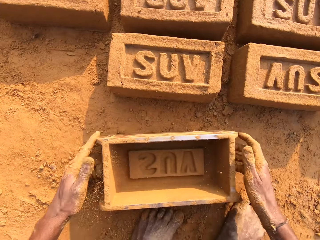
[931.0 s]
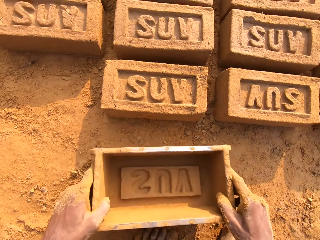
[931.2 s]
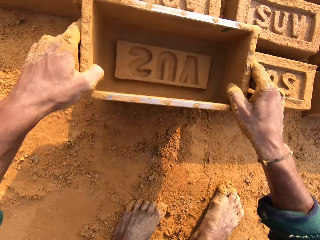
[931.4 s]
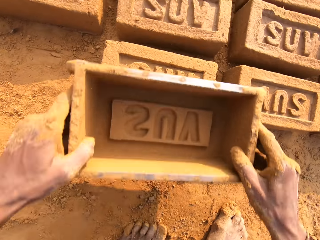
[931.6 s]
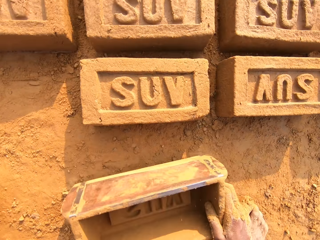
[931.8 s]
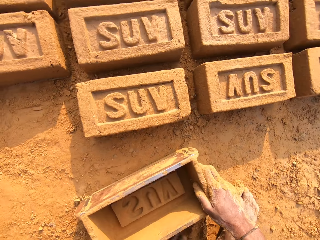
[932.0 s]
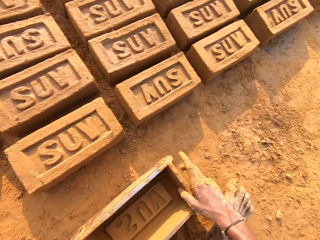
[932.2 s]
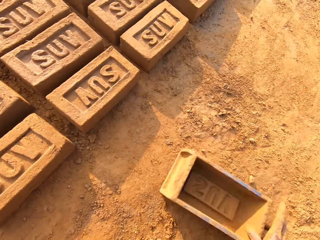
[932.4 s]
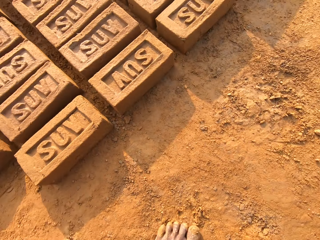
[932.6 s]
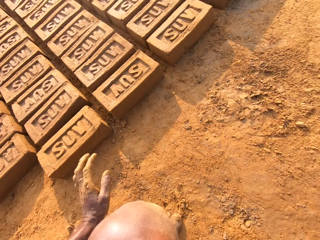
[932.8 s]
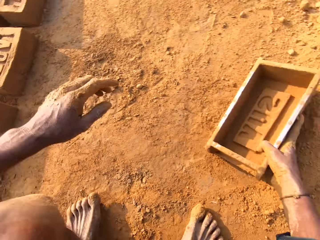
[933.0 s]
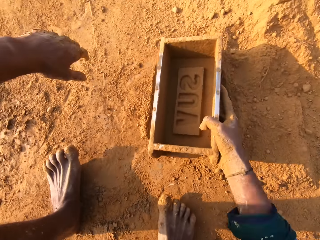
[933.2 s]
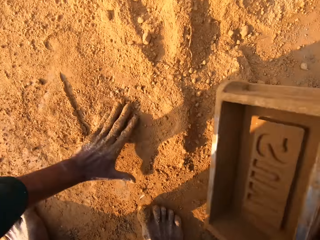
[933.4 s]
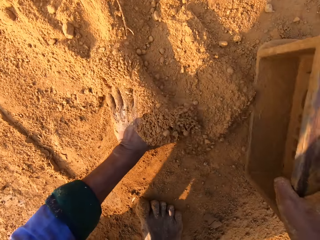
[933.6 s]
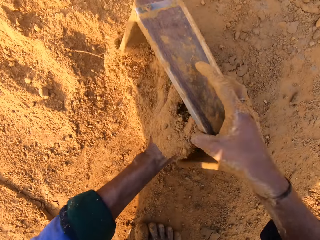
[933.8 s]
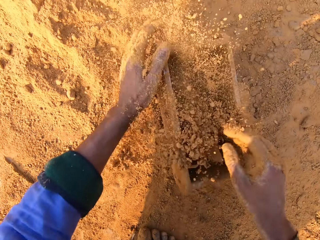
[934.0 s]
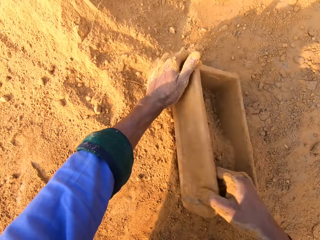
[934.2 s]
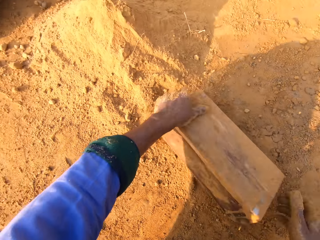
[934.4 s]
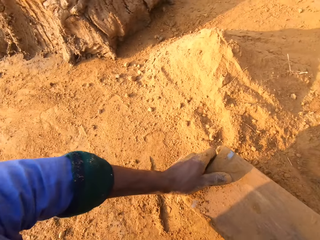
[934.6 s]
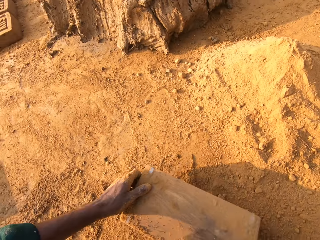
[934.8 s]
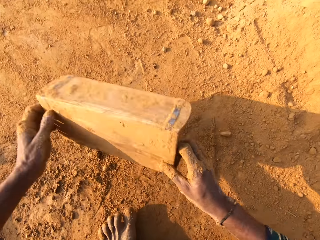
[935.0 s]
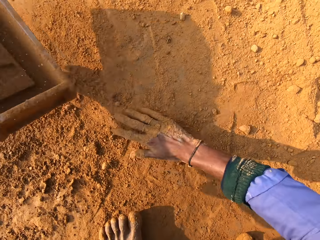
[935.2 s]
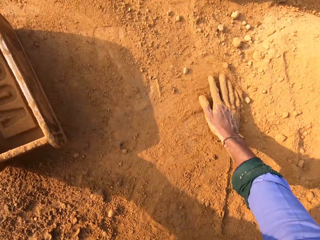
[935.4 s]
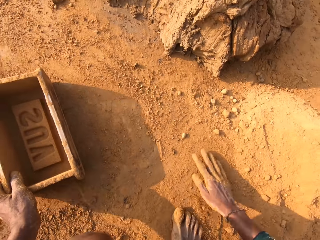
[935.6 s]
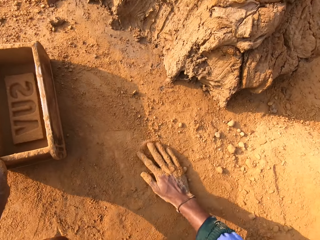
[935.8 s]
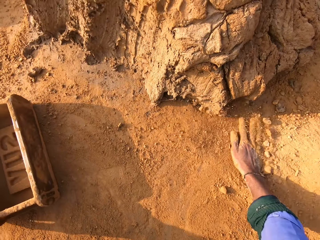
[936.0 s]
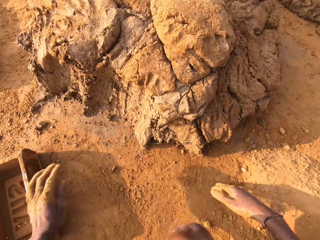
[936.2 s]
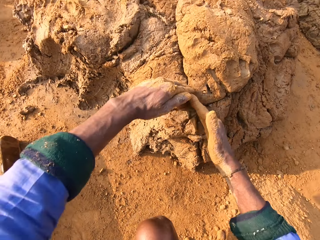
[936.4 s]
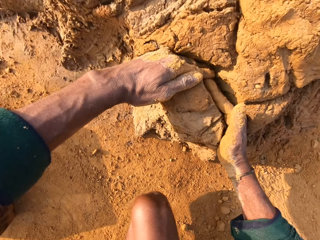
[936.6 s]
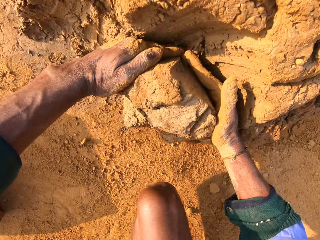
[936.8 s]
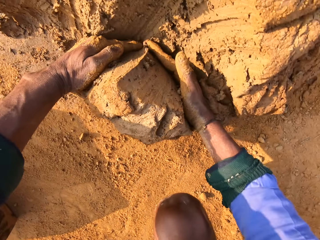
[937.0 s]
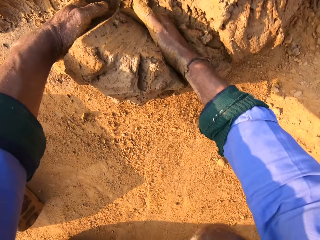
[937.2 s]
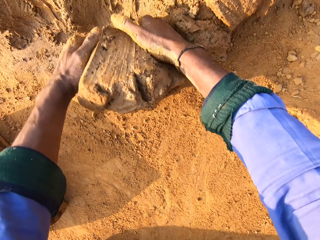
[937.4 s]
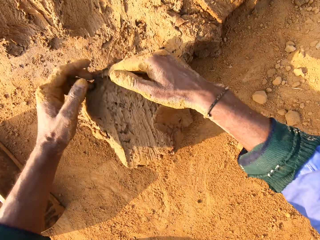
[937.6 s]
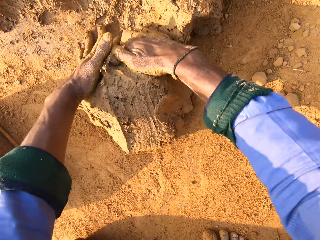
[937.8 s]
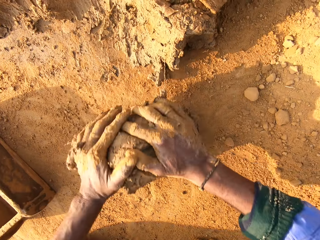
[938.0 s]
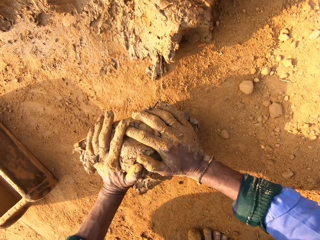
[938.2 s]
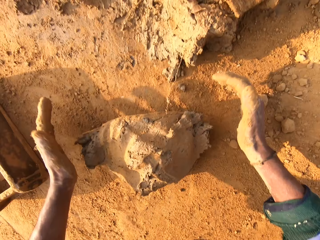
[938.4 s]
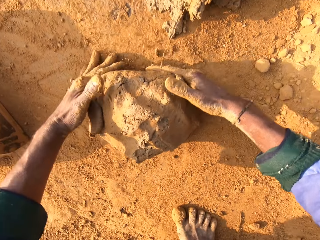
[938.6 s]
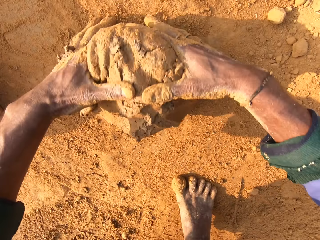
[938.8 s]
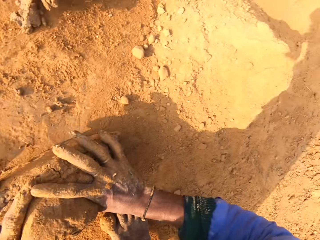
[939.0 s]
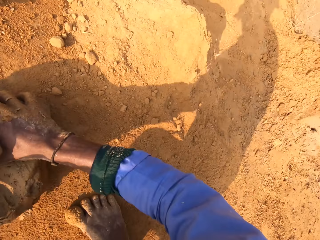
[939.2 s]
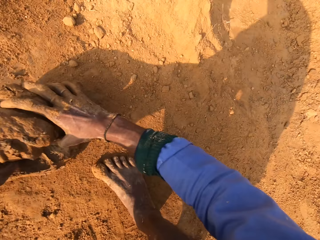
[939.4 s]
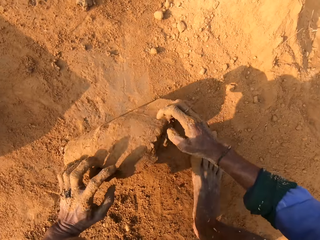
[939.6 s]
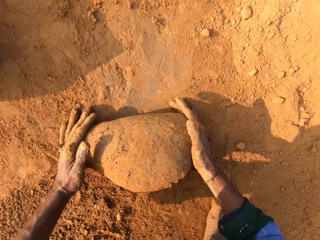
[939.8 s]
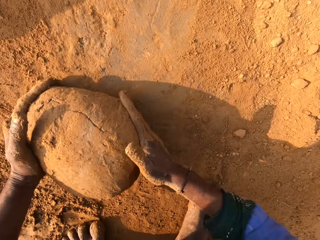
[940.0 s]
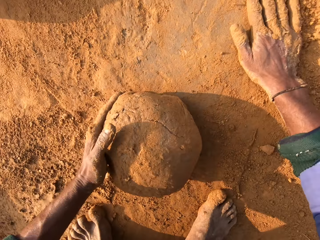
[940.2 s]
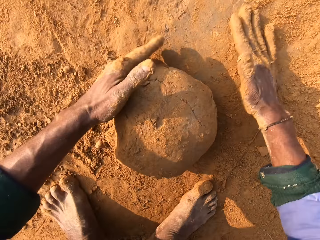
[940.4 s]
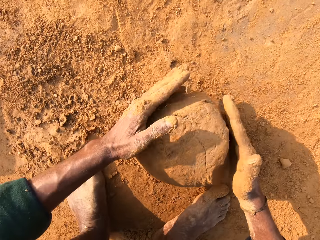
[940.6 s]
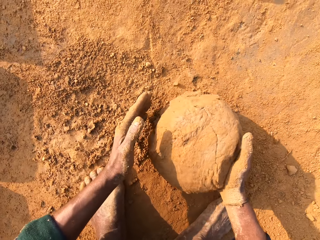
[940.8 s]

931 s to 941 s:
The camera wearer stumps the mud with the plate. They put soil in the plate. They scoop soil in the clay molding box. They pour soil on the ground. They rub the hand in the soil. They scoop mud from the heap with hands. They knead the mud. They mold clay with hands.

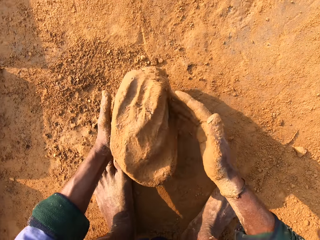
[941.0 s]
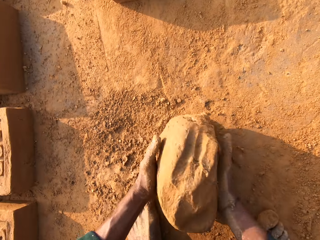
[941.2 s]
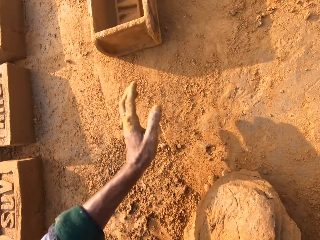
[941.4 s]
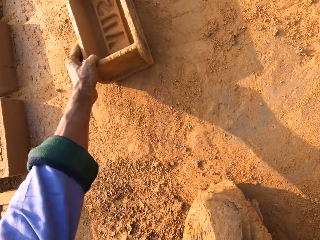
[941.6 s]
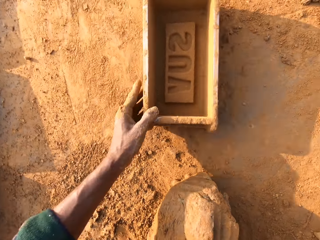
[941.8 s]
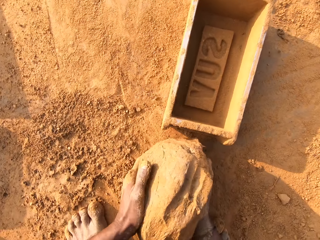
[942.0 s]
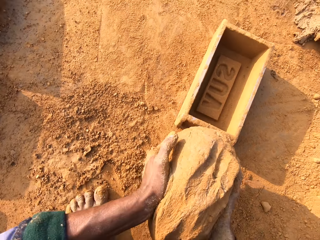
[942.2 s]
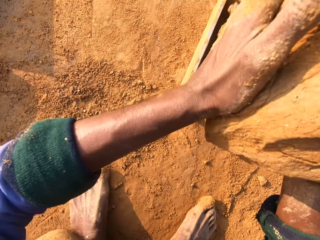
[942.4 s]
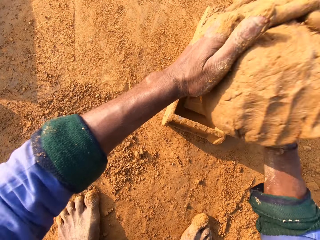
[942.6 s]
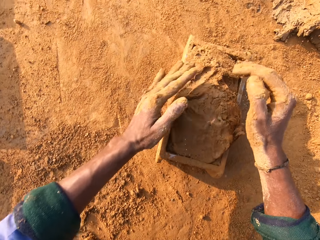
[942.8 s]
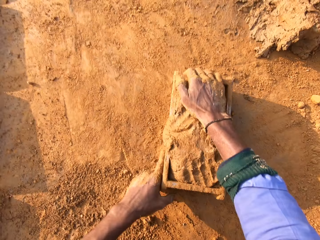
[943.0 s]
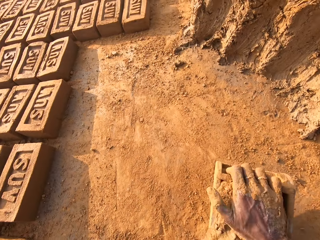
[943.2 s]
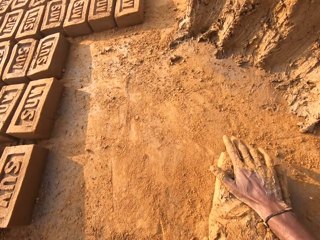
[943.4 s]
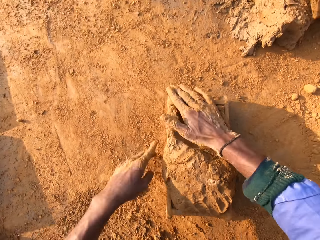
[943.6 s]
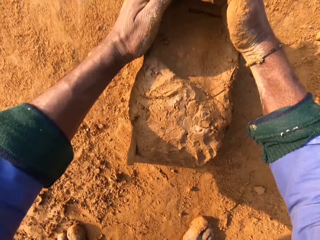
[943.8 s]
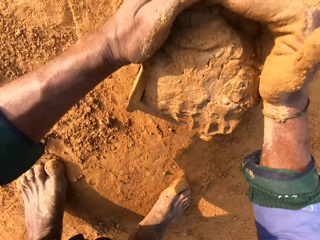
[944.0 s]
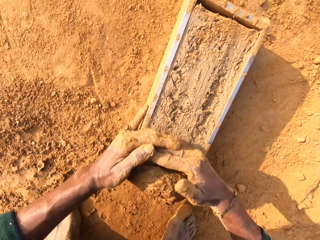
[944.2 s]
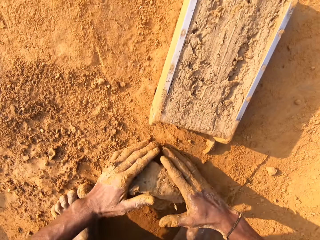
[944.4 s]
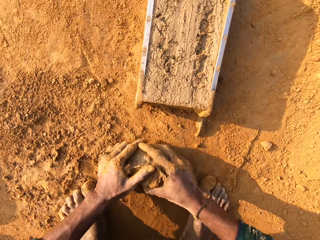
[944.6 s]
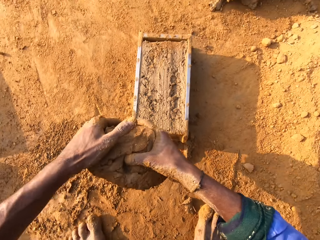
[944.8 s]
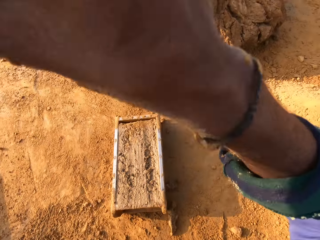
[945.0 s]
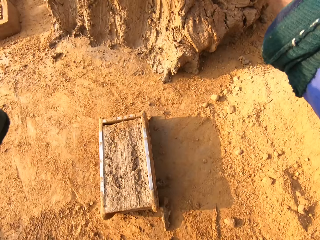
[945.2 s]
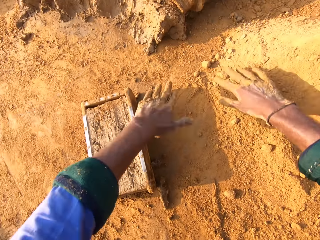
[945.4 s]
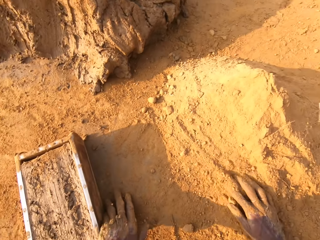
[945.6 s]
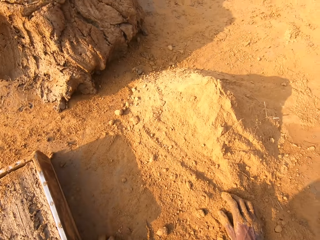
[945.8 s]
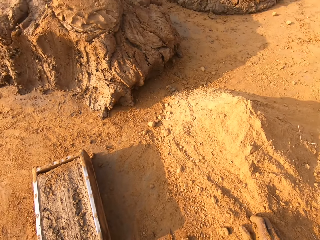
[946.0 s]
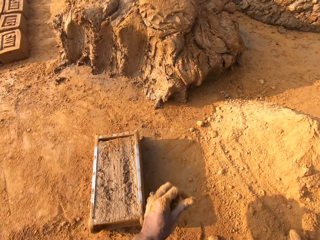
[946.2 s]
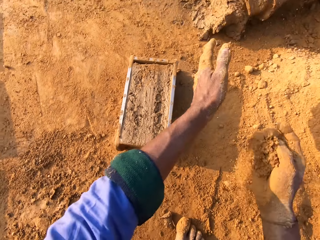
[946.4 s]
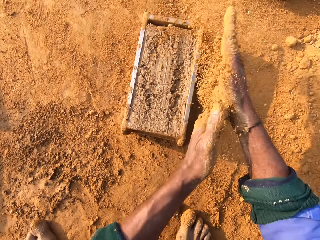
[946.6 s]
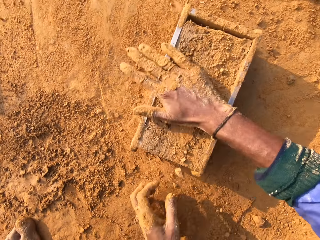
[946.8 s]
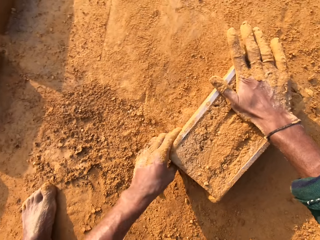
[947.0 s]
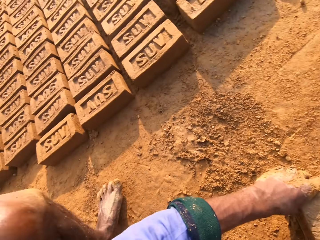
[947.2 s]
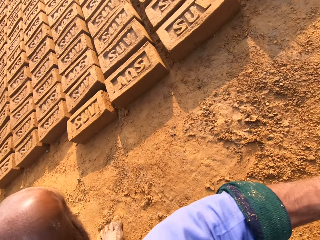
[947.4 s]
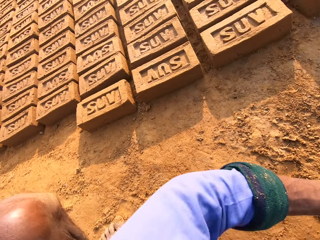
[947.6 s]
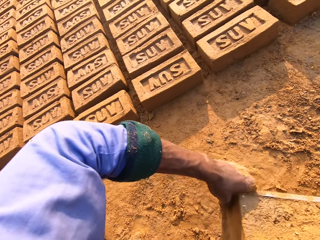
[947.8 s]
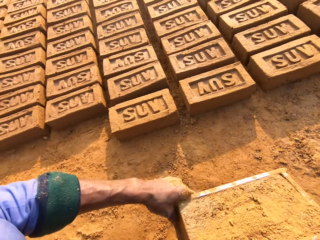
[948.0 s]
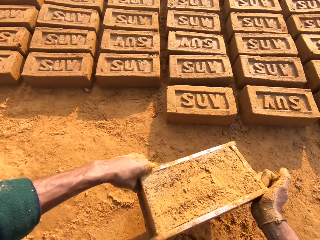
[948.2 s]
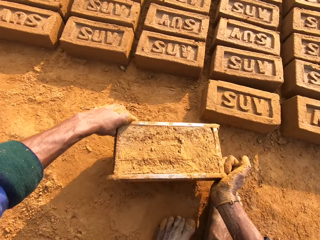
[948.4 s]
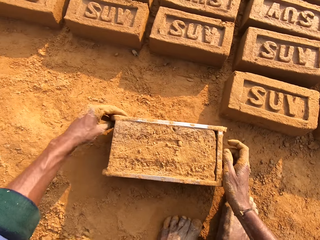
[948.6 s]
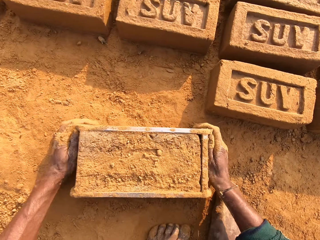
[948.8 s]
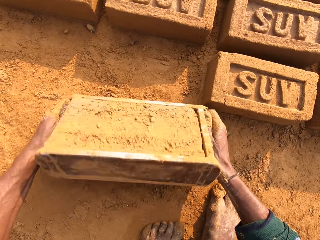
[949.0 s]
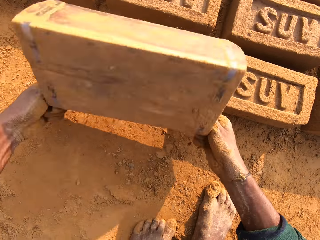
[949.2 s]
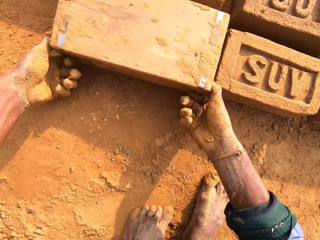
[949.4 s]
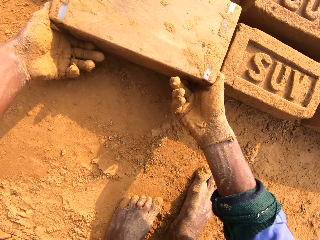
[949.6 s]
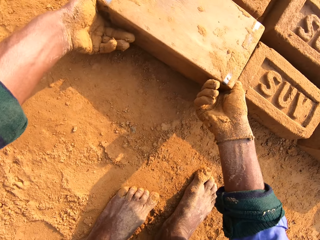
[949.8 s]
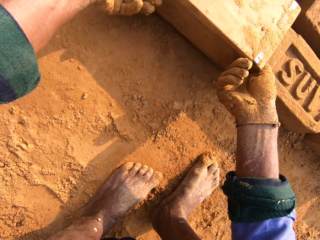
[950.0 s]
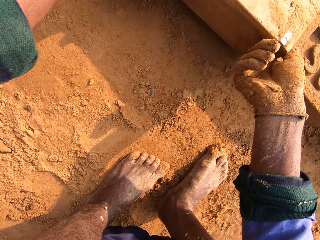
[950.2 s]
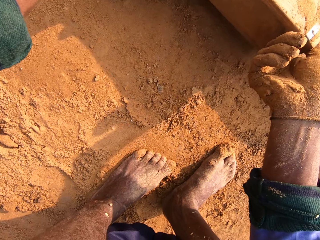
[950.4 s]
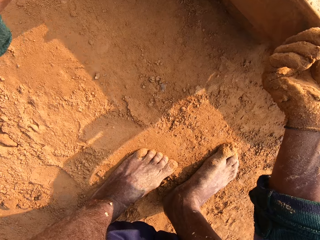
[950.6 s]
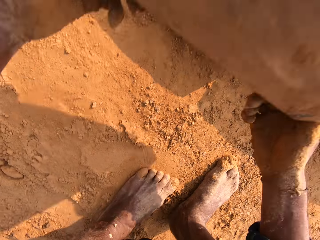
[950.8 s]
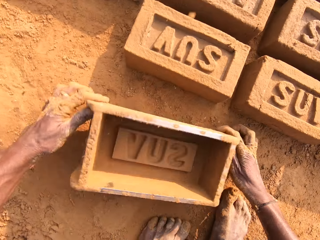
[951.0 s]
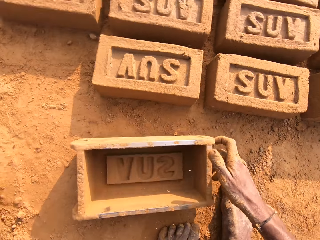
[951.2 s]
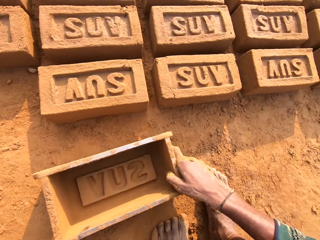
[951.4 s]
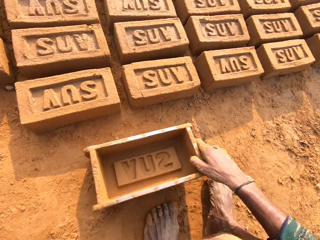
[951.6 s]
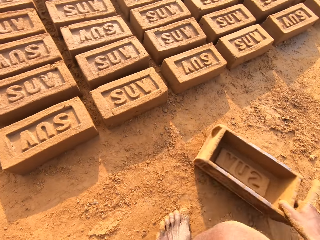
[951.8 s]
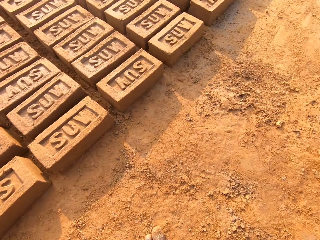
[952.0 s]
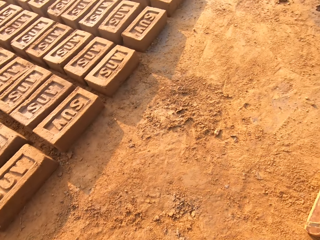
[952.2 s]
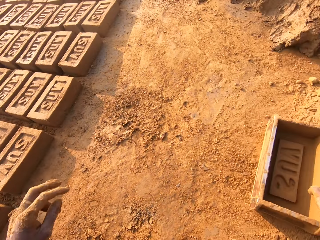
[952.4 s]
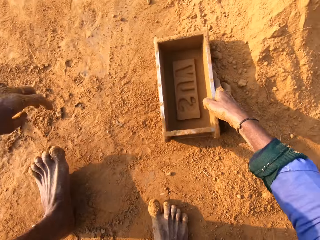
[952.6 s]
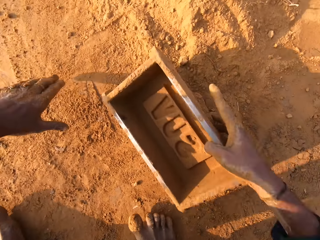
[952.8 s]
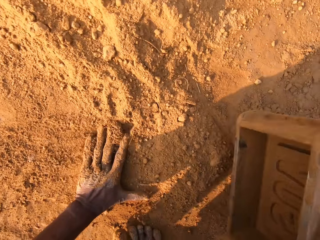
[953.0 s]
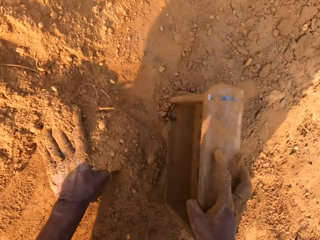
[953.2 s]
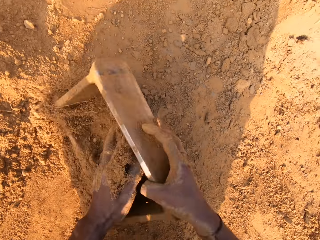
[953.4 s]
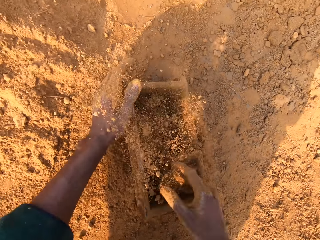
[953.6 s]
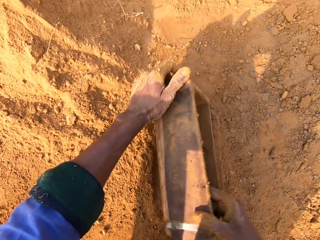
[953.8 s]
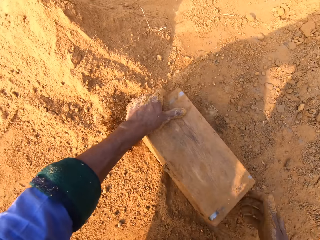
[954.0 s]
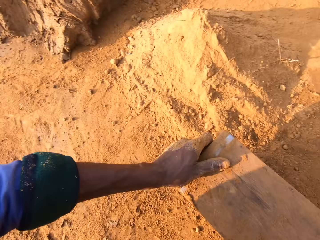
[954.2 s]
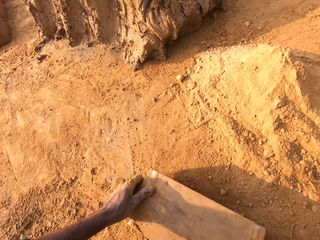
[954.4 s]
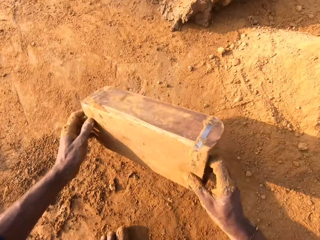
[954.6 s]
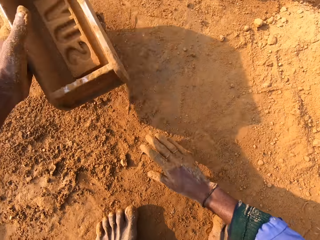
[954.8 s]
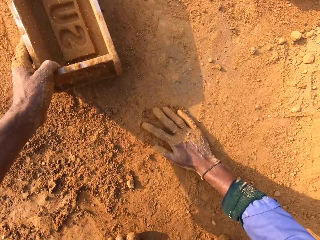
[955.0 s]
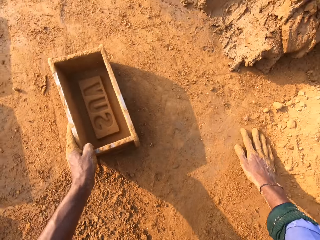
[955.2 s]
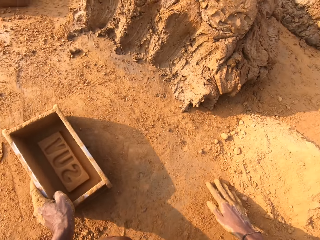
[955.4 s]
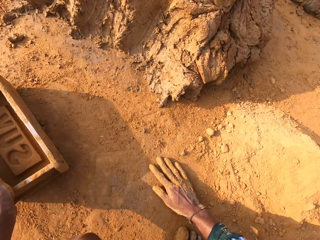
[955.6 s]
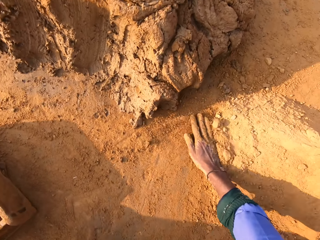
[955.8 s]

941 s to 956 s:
The camera wearer picks up the plate. They move the clay molding box closer. They put the mud in the plate. They throw clay in the clay molding box. They level the mud in the plate. They remove clay from the clay molding box. They throw the excess mud to the heap. They throw small clay on the big clay. They scoop soil. They rub a hand with soil. They pick up the plate. They flip the clay molding box on the ground. They put soil in the plate. They scoop soil in the clay molding box. They pour soil on the ground. They rub the hand in the soil.
